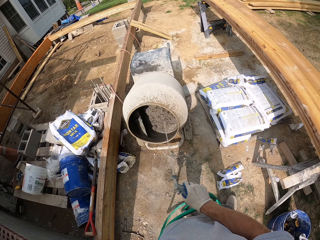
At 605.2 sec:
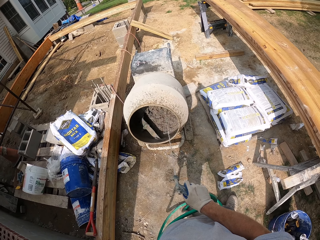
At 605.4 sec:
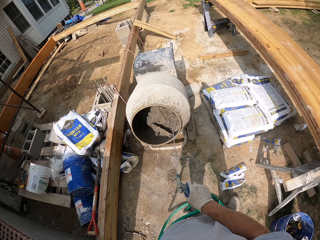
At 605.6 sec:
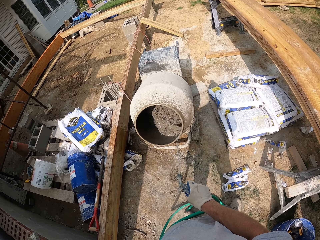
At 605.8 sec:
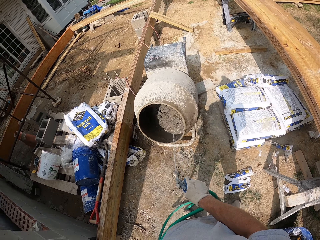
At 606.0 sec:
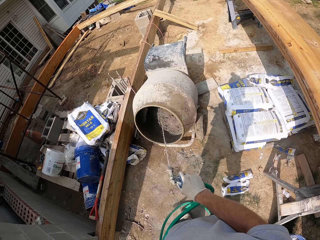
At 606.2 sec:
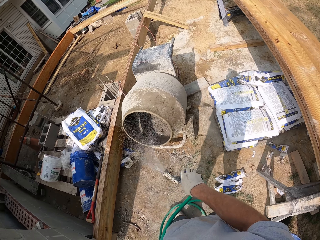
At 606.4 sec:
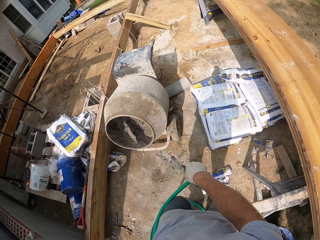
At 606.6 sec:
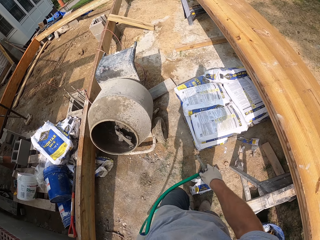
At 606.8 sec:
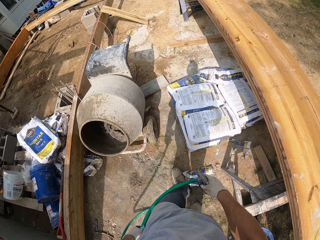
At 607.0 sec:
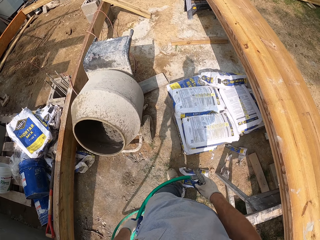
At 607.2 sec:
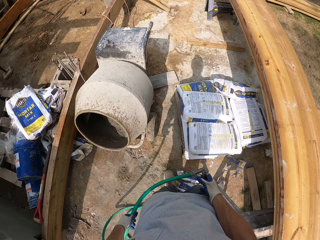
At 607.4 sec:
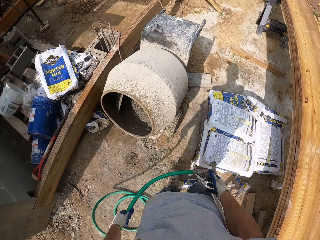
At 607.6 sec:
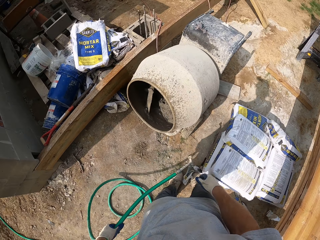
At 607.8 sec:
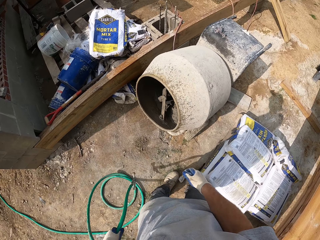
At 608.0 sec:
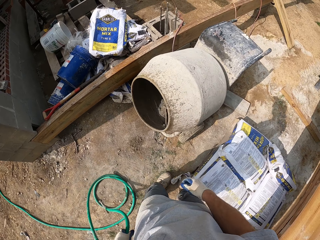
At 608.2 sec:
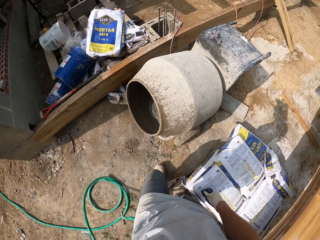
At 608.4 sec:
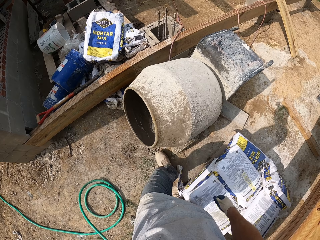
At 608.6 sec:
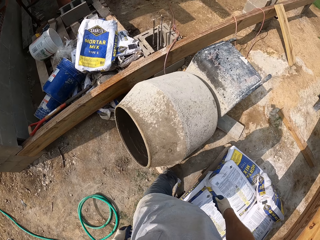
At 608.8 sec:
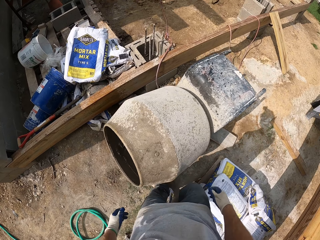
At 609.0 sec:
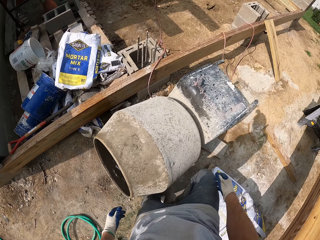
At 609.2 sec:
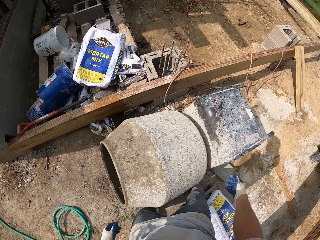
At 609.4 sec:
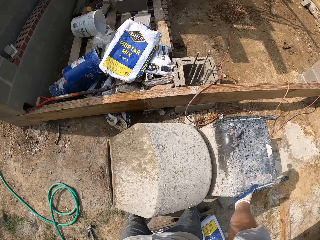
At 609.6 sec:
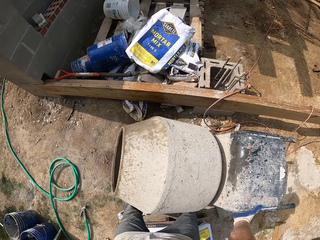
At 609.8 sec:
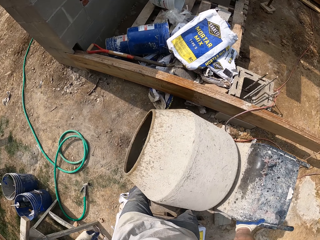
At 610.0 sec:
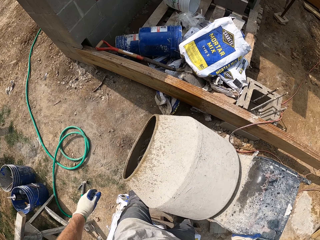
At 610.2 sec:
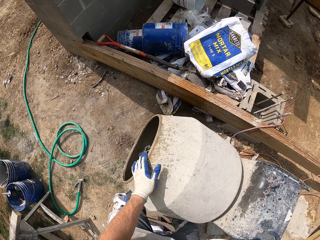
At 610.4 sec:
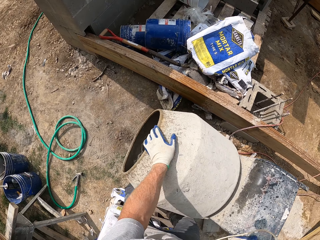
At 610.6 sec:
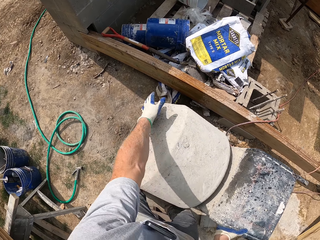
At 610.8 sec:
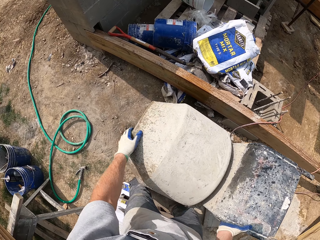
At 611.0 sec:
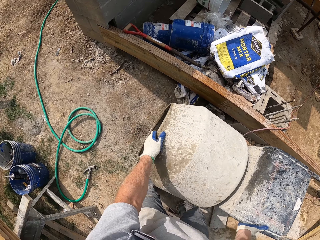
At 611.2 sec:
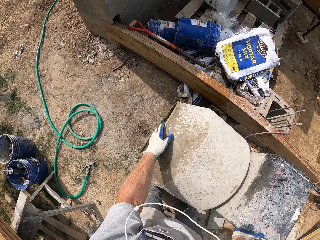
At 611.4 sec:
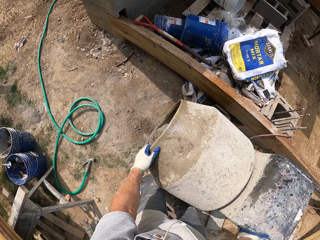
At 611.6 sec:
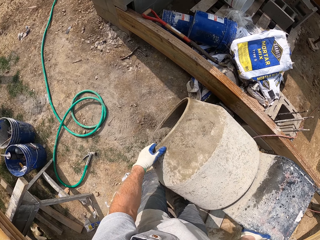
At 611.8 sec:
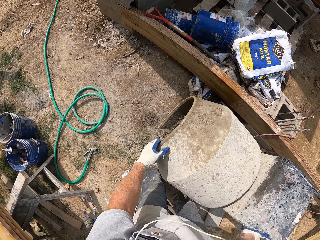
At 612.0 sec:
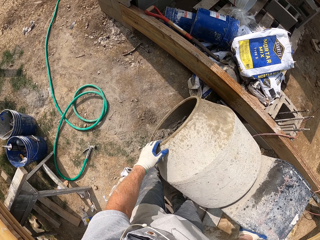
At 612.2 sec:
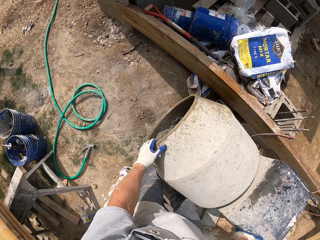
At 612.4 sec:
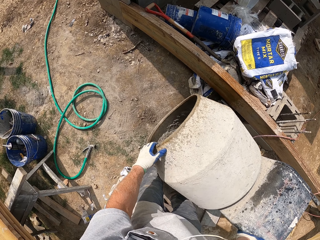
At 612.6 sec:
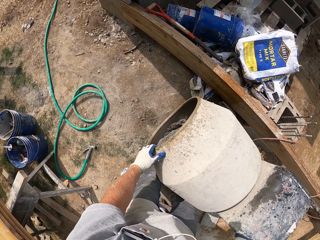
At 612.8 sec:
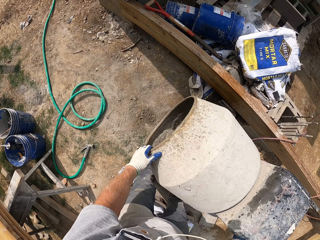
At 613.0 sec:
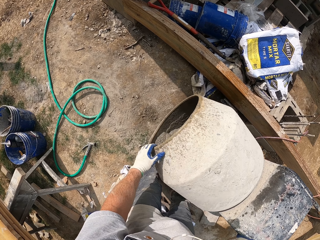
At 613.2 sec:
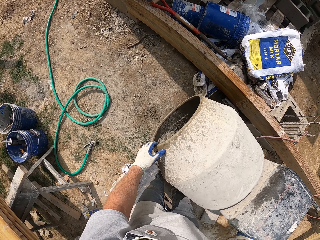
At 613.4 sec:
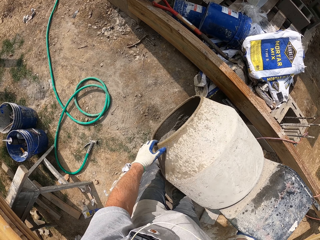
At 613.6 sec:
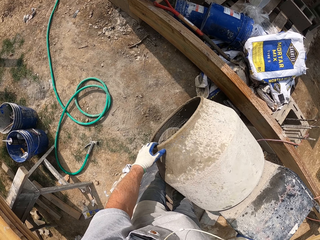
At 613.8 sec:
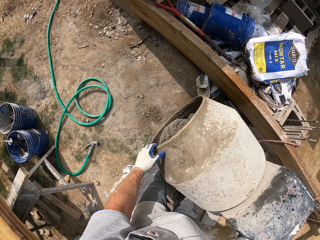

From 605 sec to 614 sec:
The camera wearer turns off the water spray gun. They walk towards the cement mixer or mortar mixer. They drop the water spray gun. They spin the mortar mixer.

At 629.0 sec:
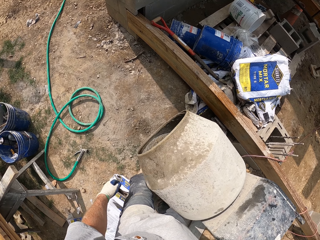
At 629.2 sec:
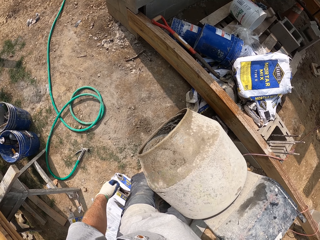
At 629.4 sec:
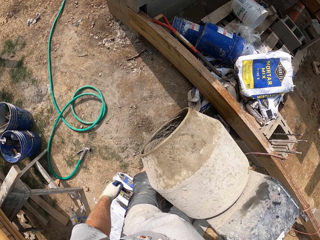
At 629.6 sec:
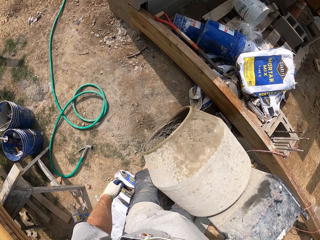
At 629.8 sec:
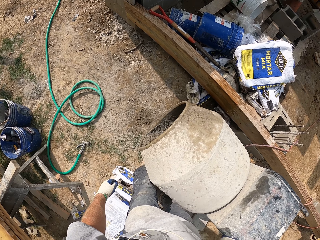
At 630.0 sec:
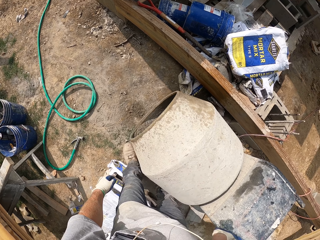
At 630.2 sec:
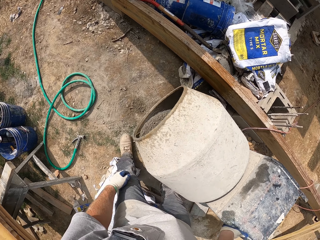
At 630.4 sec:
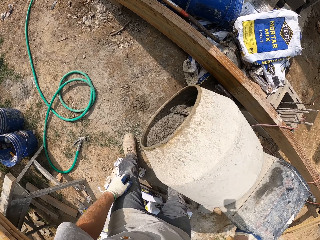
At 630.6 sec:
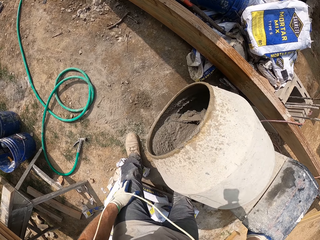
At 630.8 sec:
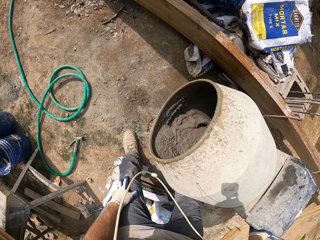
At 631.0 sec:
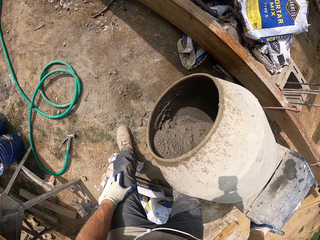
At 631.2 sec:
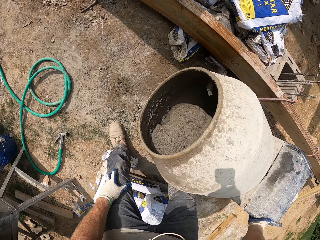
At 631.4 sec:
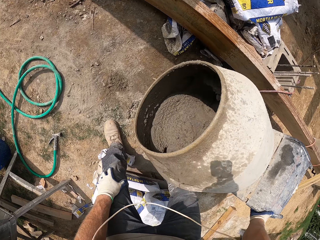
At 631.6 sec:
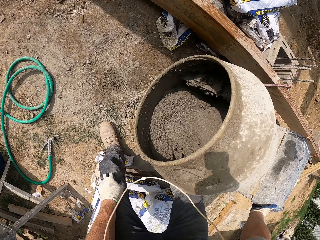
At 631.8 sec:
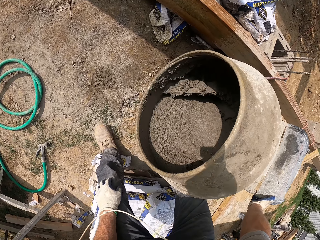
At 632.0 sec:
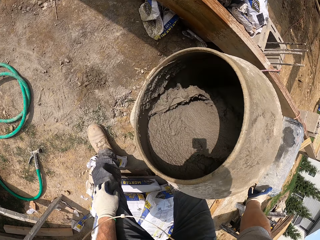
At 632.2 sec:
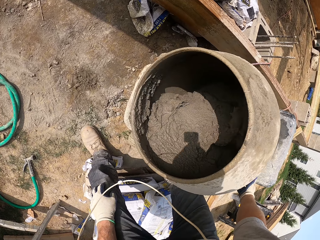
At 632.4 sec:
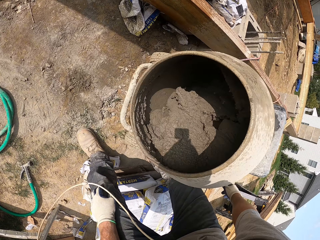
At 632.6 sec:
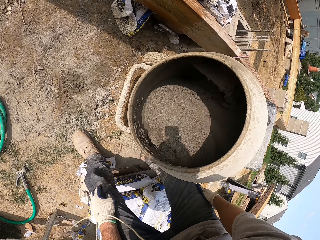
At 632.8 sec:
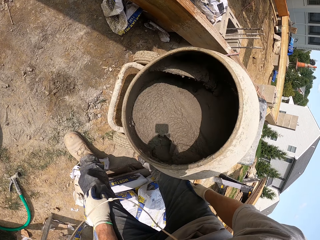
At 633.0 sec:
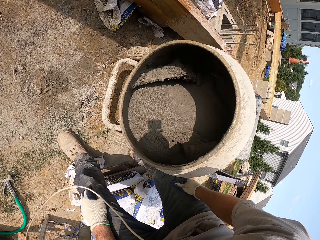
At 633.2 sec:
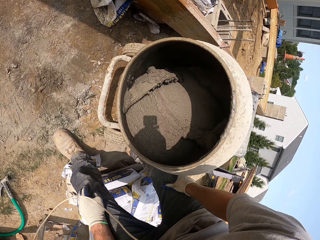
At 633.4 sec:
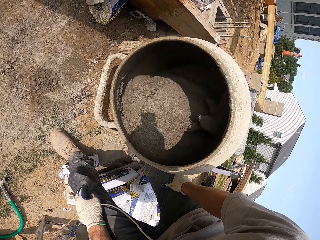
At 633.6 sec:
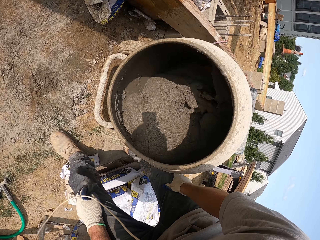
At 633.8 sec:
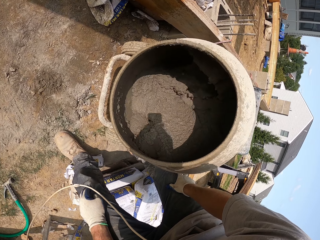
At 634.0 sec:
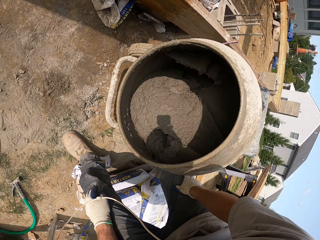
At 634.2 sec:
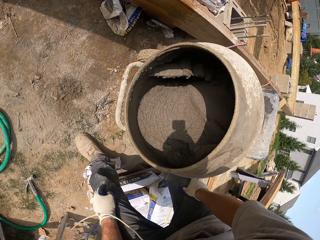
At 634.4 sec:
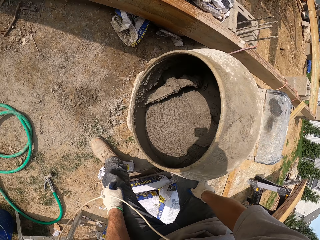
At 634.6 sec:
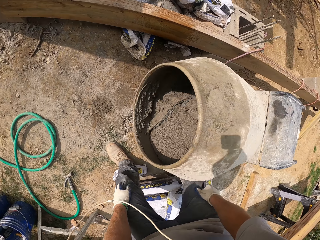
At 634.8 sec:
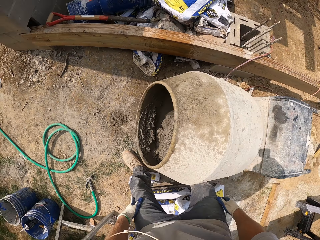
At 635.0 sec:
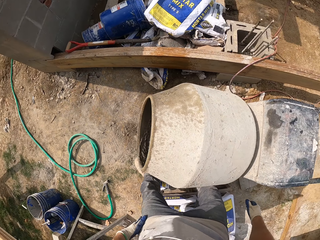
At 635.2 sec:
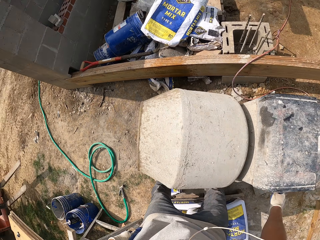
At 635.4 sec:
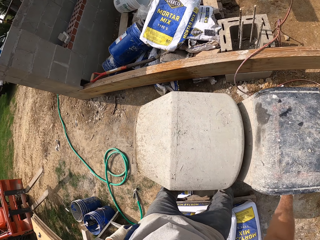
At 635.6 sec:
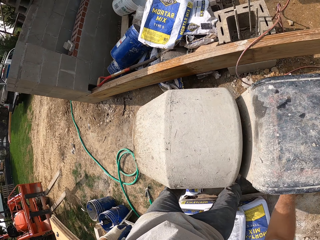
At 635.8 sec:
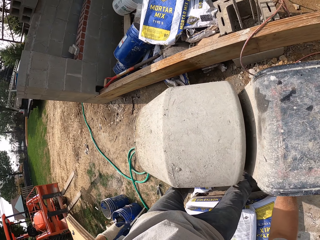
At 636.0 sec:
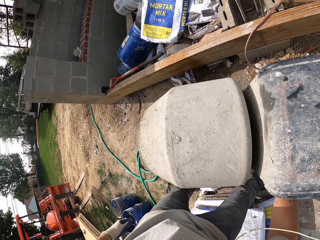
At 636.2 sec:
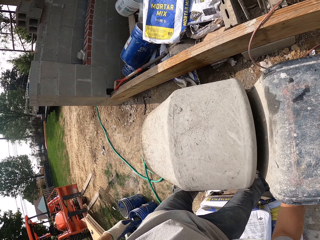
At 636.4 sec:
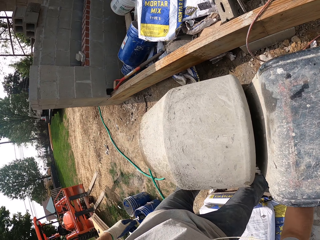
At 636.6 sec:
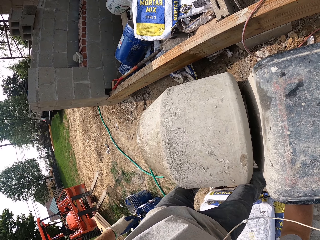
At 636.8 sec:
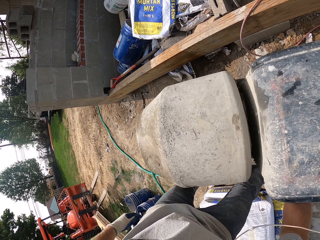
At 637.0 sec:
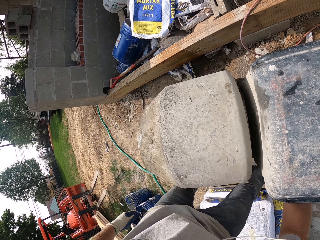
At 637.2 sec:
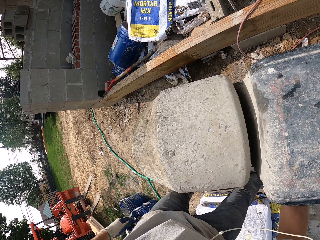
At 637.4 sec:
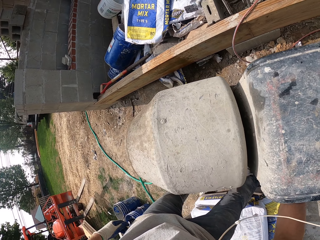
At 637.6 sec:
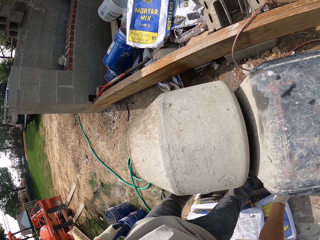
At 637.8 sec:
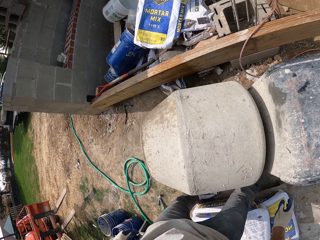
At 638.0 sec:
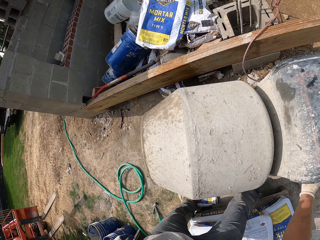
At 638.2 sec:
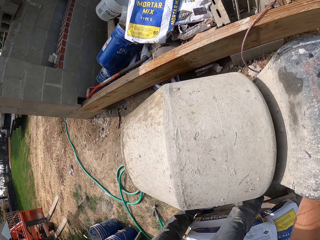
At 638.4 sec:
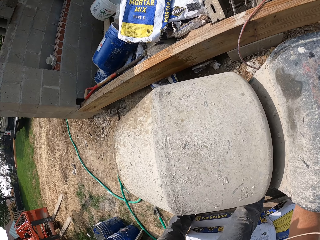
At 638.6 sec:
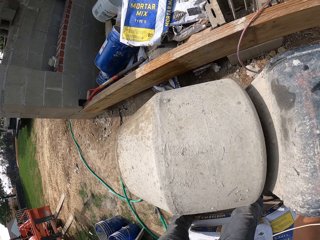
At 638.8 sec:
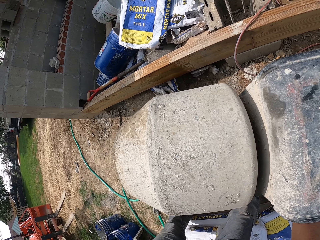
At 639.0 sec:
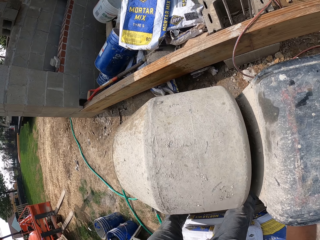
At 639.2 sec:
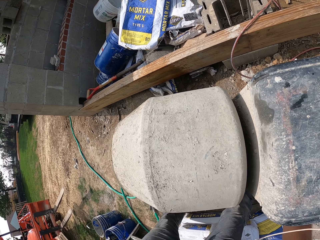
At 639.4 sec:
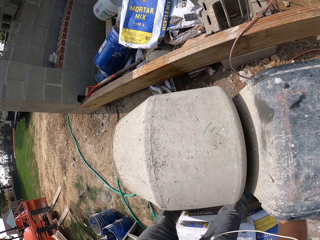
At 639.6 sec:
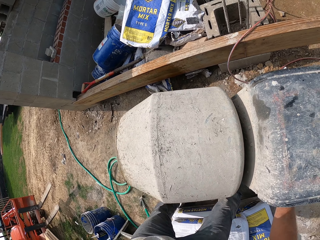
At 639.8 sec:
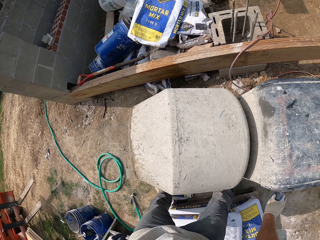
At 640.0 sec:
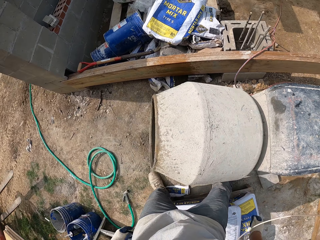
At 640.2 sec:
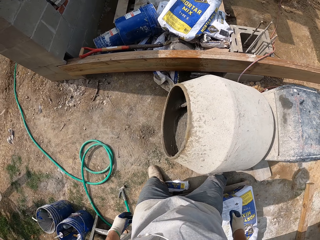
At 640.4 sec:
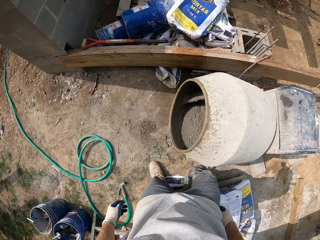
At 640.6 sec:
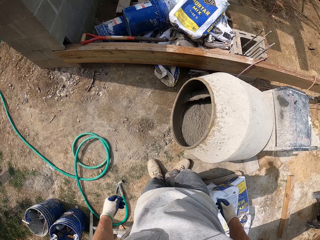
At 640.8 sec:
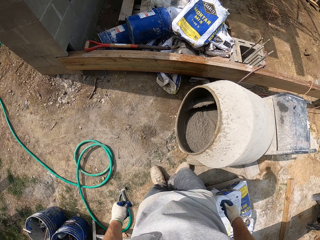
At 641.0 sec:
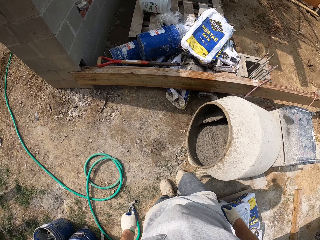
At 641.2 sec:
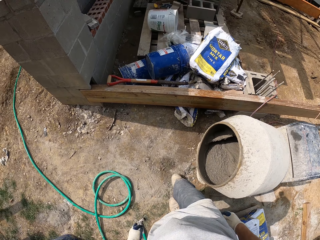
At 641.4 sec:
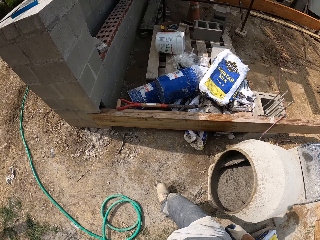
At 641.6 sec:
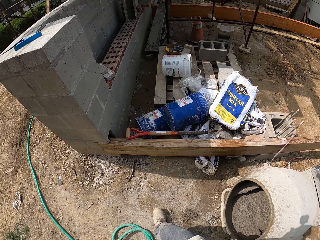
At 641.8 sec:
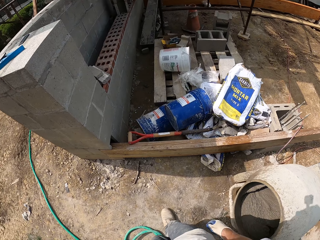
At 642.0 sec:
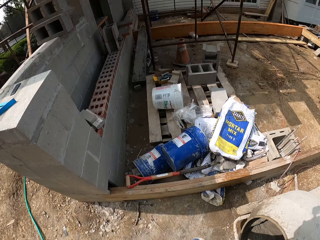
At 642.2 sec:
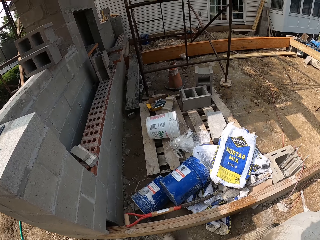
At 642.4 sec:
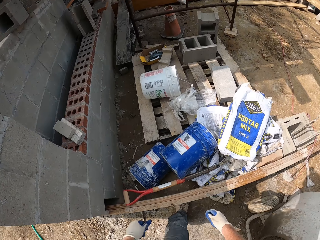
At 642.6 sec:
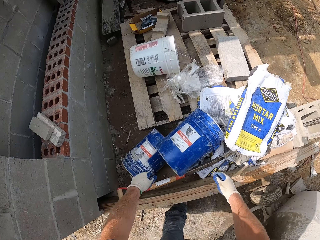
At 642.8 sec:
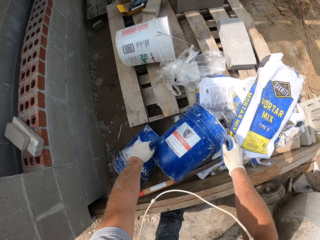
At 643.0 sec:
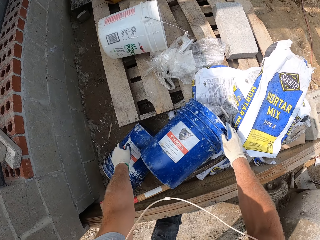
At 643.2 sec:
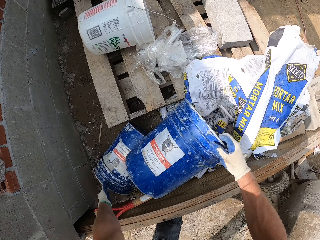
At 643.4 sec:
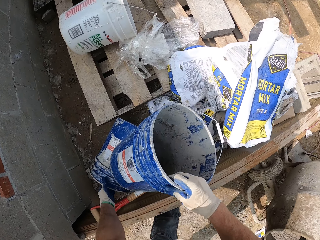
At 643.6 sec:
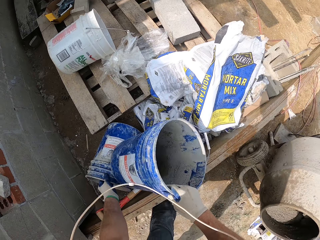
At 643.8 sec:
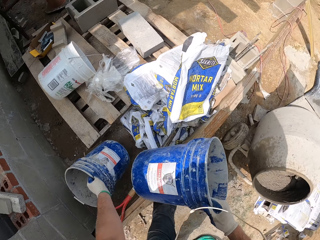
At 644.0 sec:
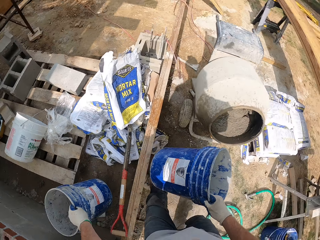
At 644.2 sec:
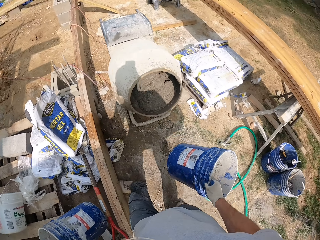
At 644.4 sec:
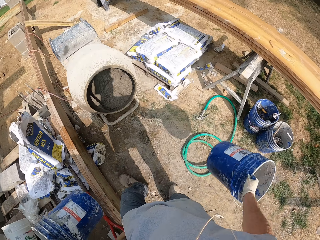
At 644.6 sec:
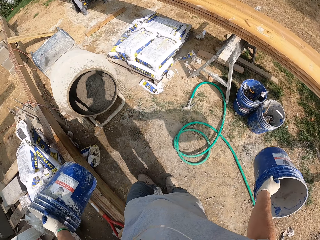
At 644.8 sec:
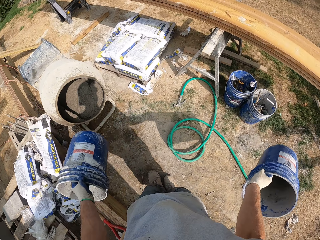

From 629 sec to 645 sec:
The camera wearer bends down. They look into the cement mixer. They turn off the cement mixer. They walk towards two buckets. They walk around the compound. They pick up the buckets.
